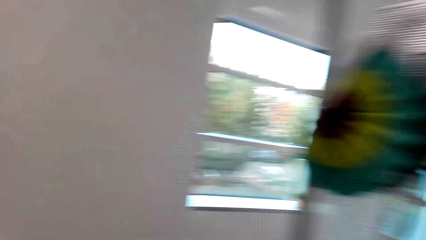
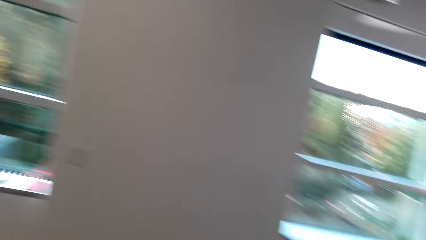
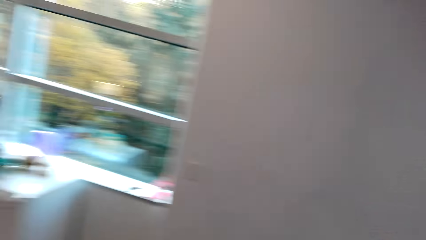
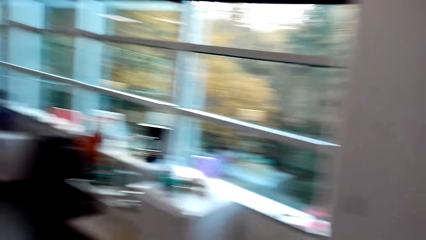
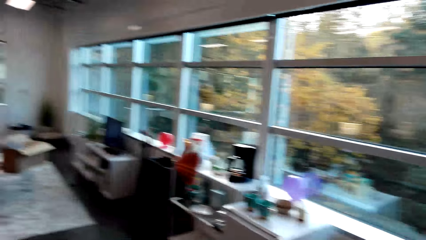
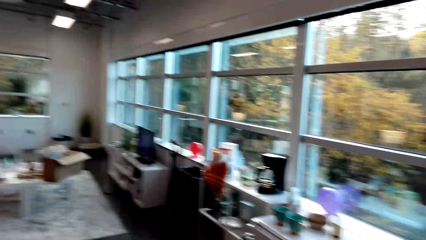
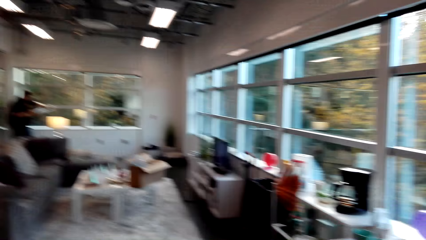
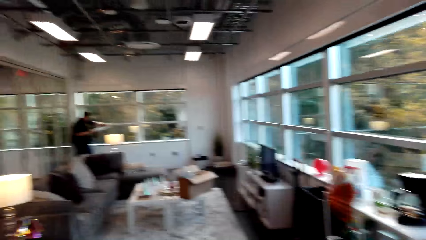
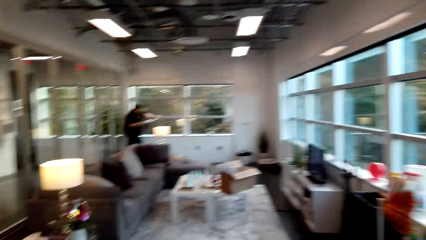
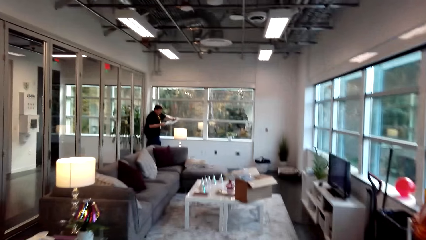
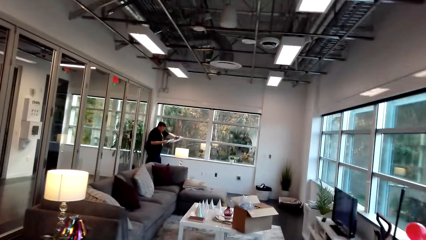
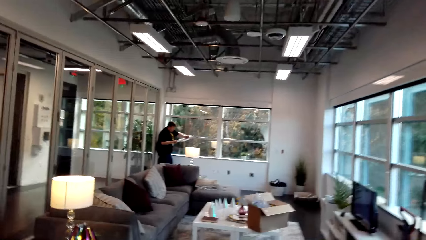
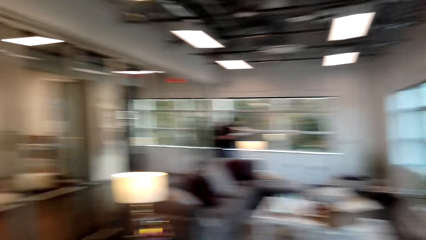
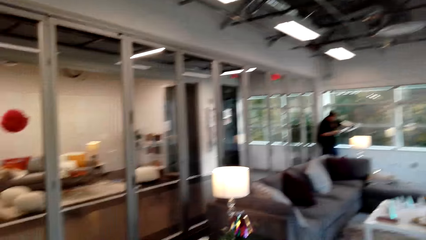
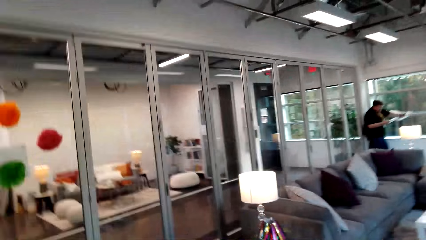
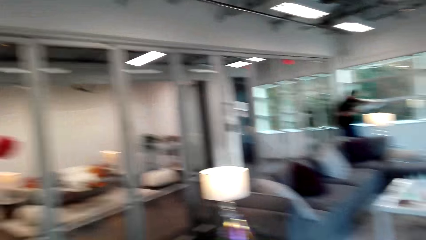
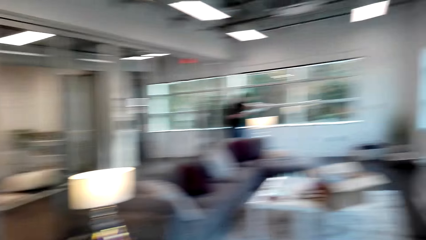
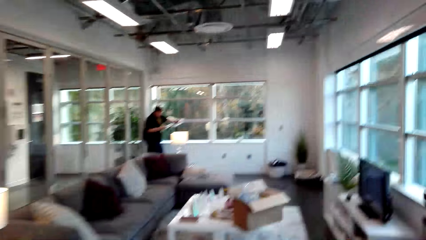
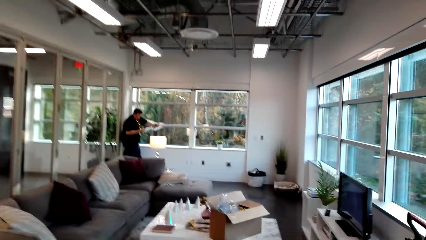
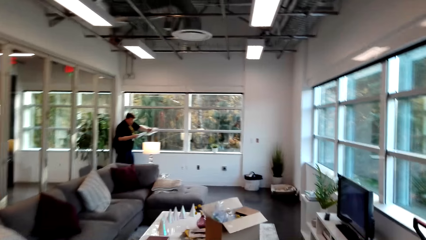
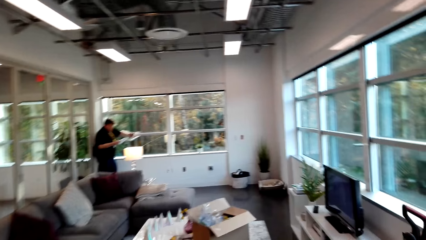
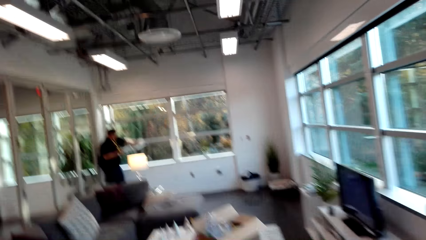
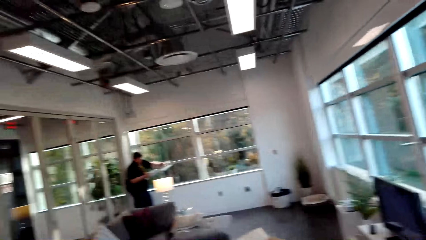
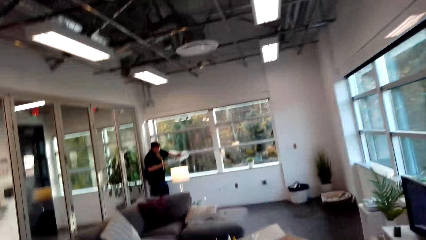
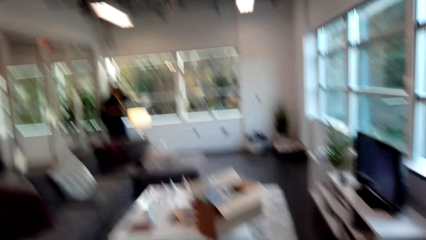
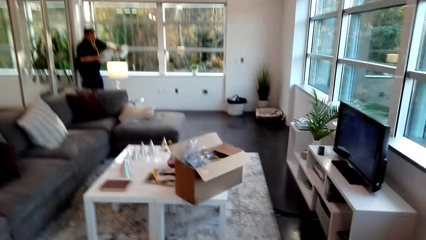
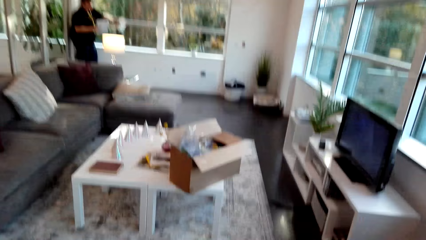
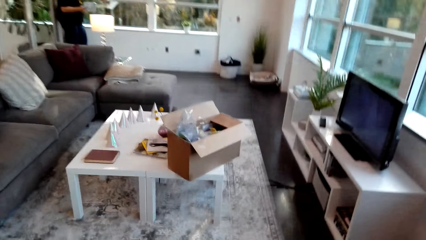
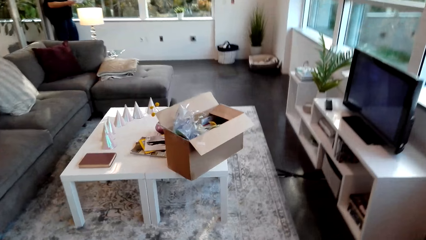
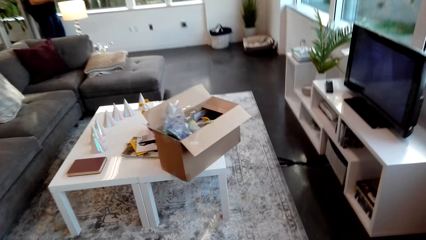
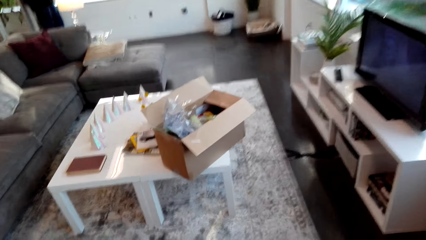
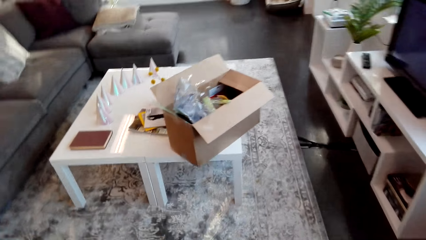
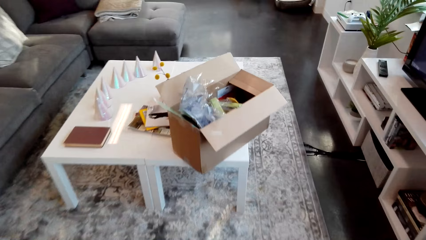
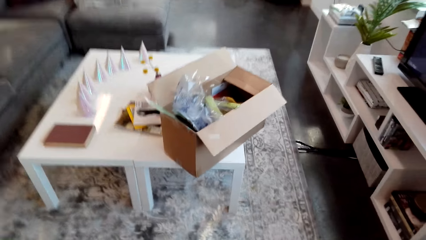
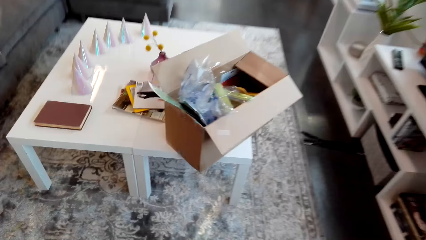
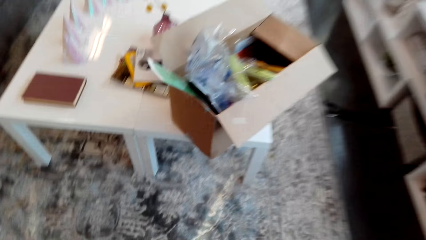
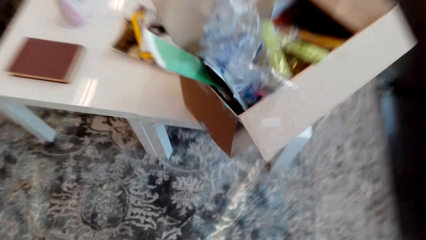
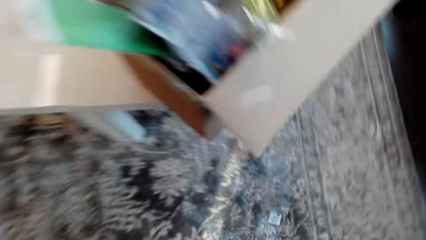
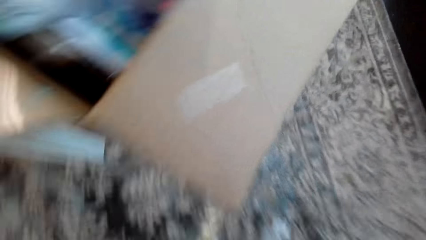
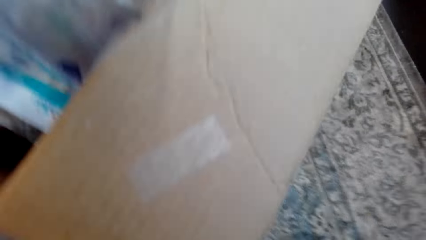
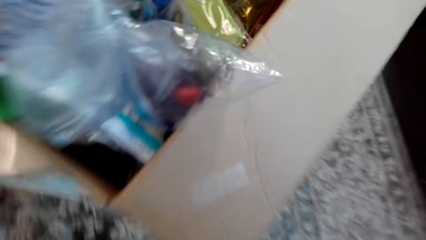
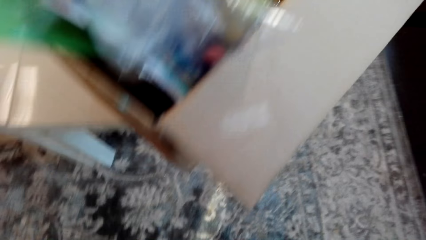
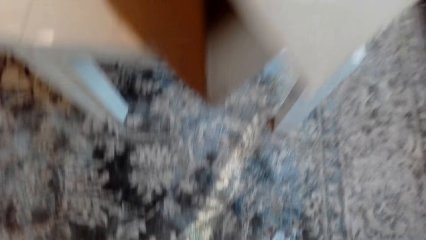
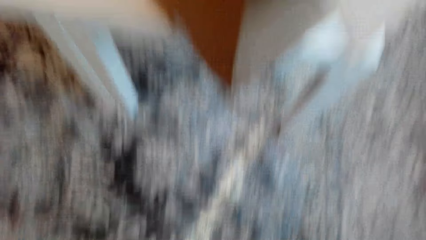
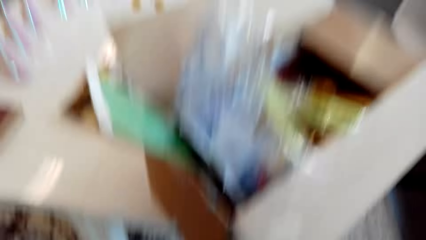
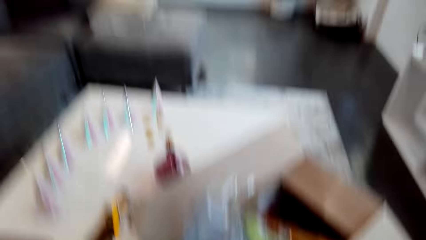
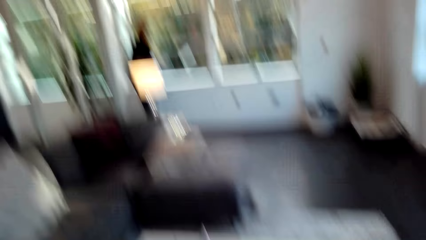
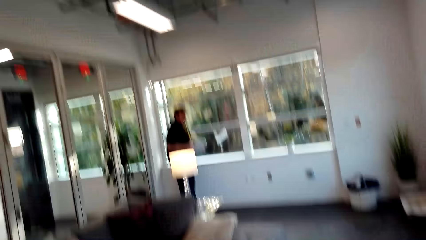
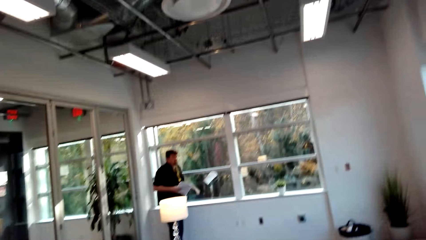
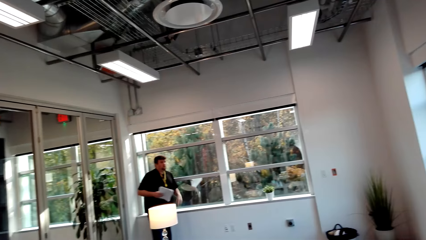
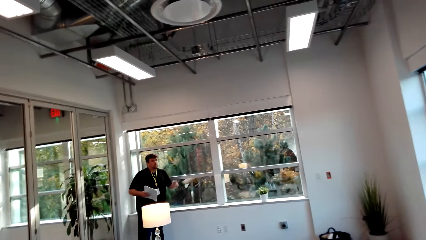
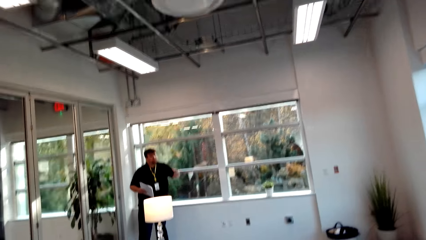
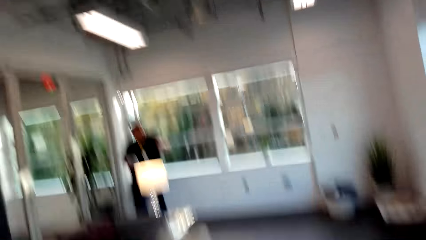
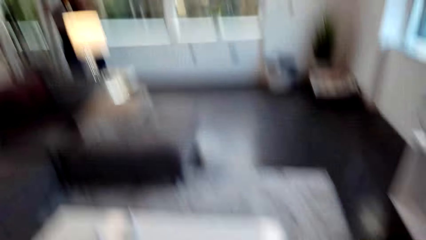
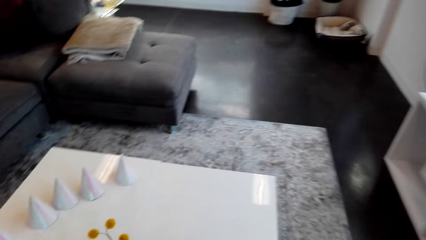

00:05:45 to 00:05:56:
The camera wearer turns to his left. He walks towards the table. He walks in a room. A man reads a book. The camera wearer looks at the man.

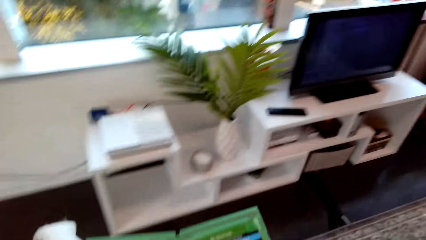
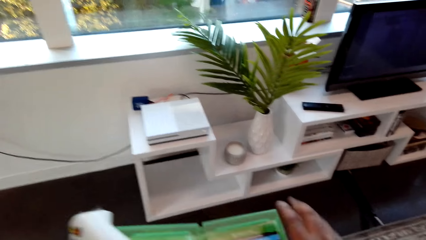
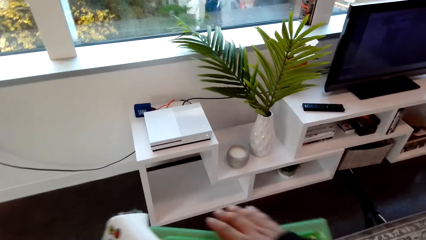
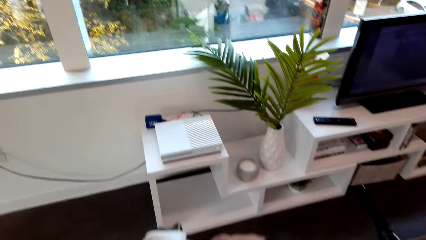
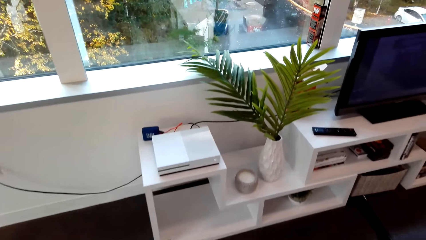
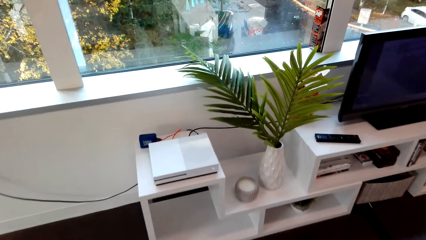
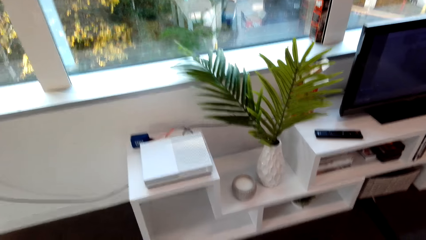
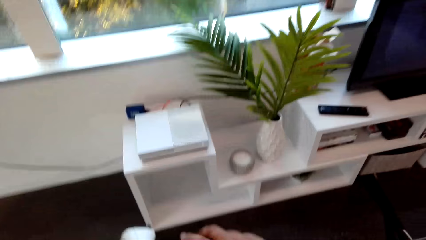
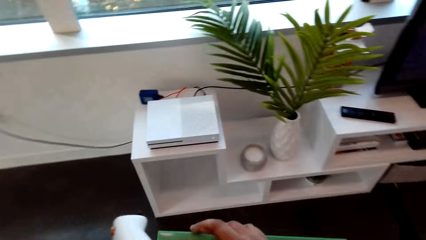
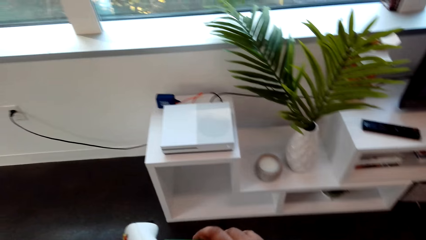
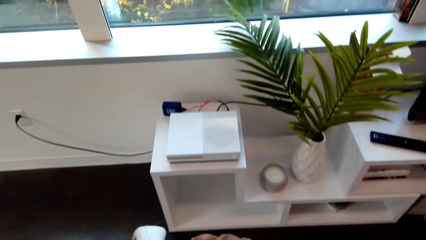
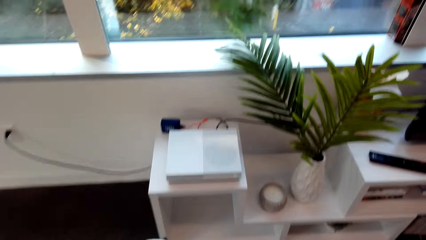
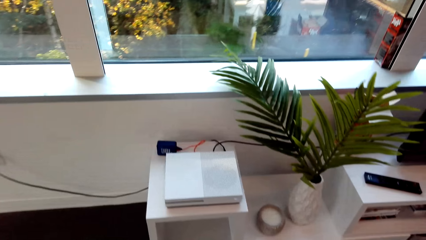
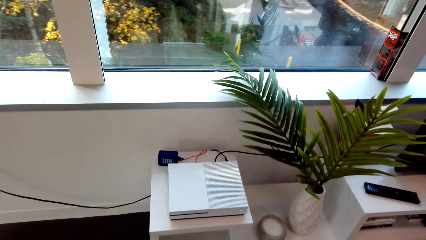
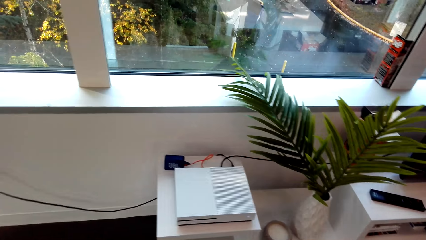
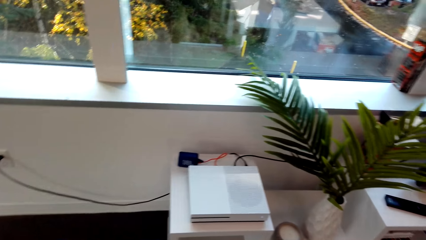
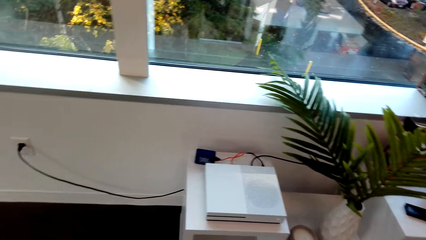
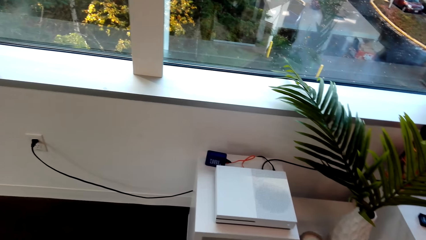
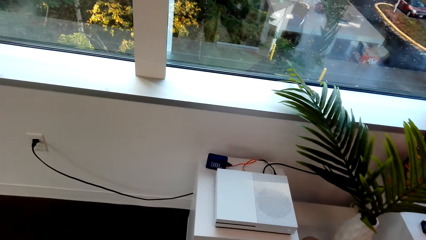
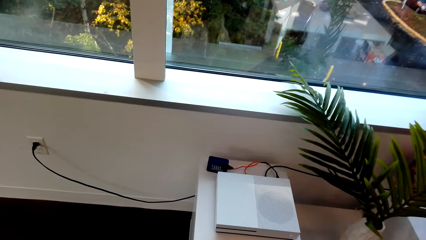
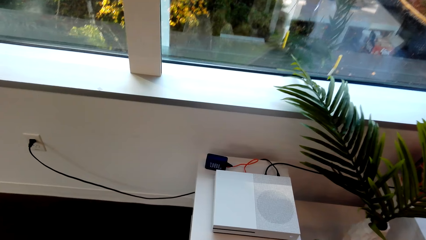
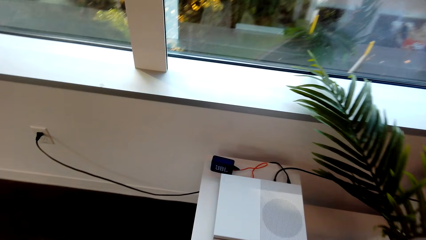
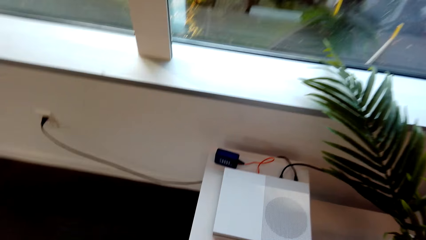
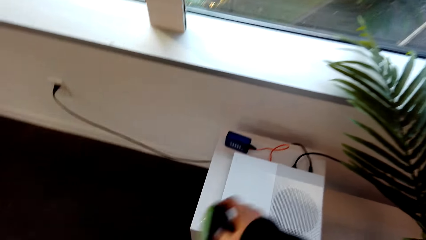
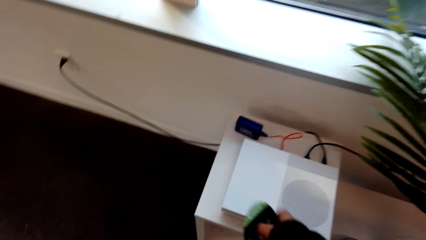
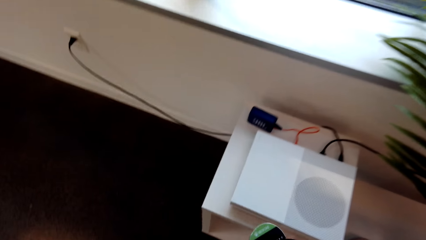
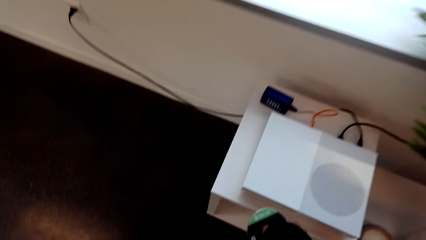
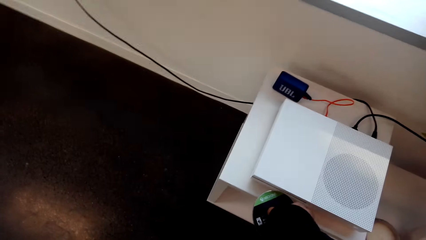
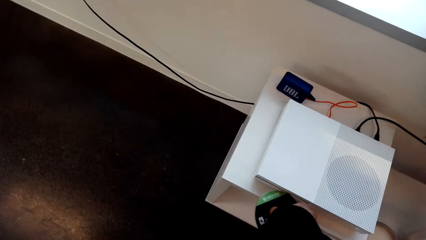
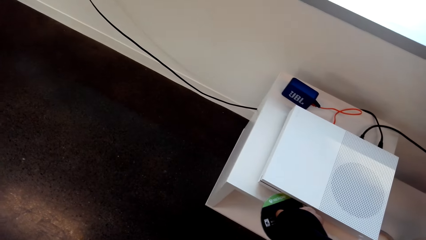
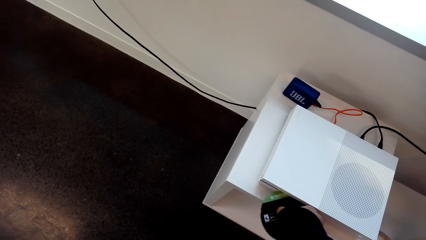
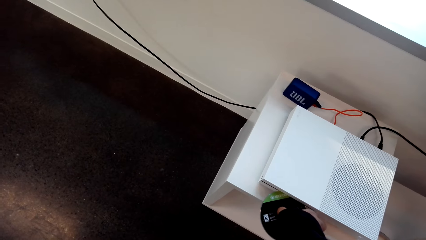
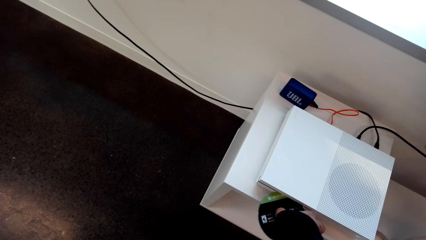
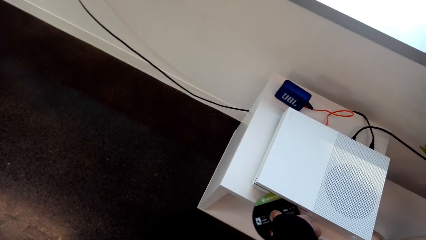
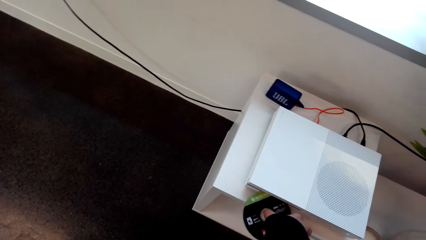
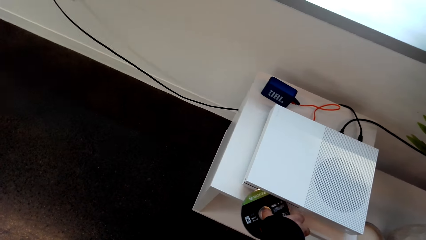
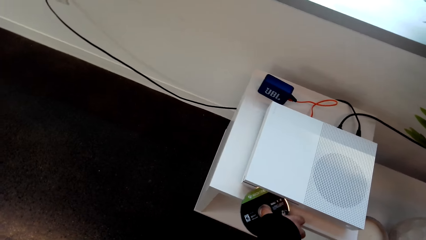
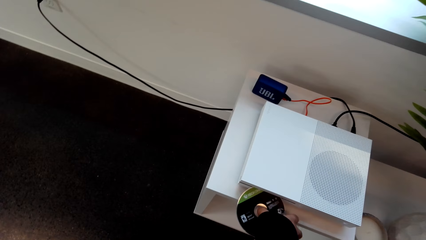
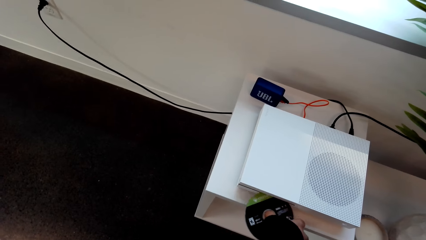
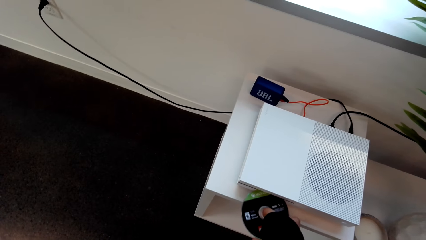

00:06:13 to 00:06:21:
The camera wearer puts a CD in a playstation. They press a button.
